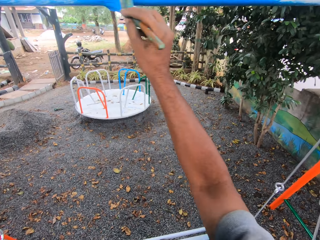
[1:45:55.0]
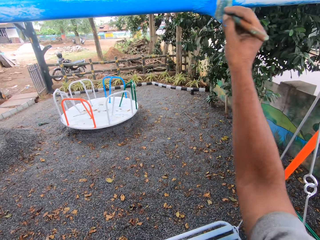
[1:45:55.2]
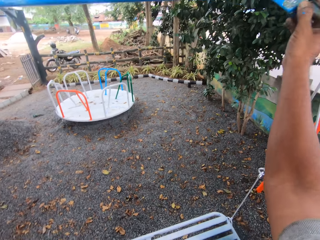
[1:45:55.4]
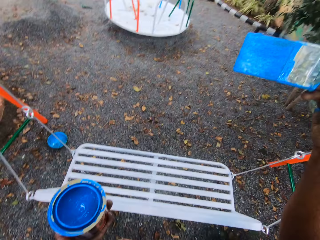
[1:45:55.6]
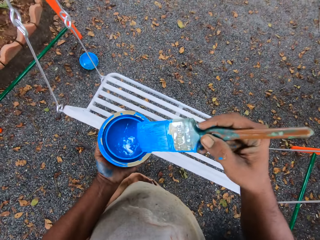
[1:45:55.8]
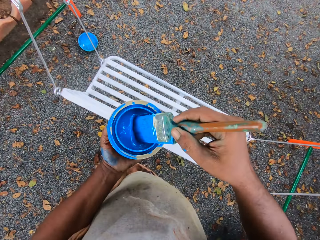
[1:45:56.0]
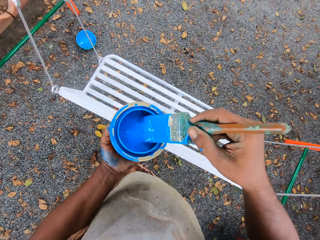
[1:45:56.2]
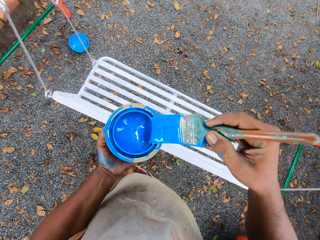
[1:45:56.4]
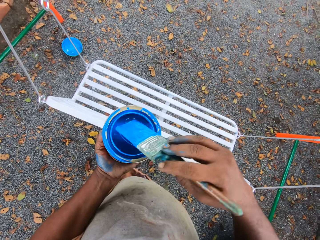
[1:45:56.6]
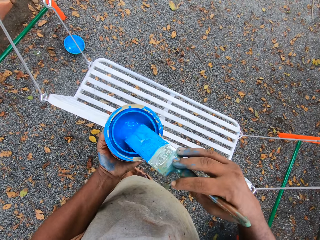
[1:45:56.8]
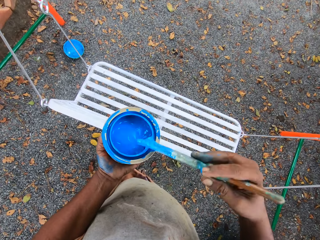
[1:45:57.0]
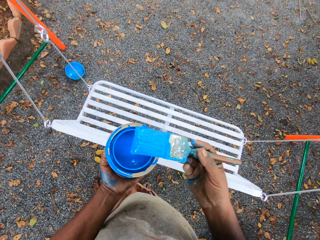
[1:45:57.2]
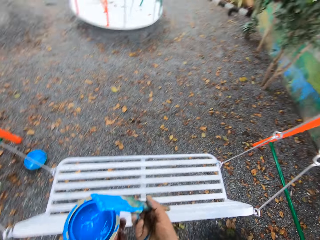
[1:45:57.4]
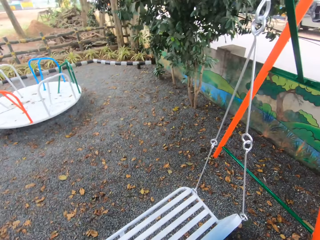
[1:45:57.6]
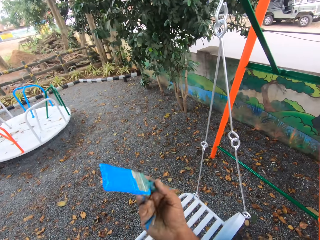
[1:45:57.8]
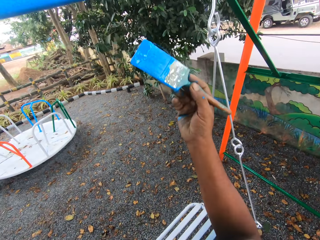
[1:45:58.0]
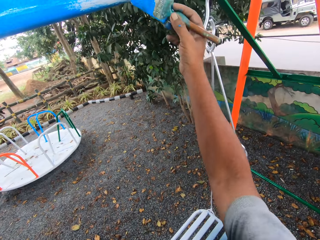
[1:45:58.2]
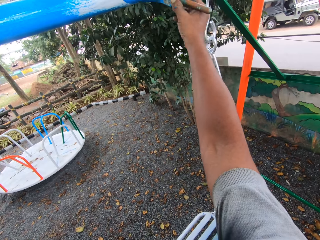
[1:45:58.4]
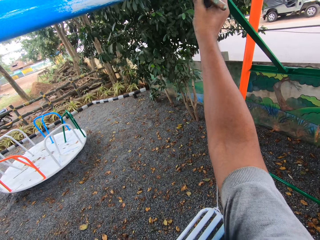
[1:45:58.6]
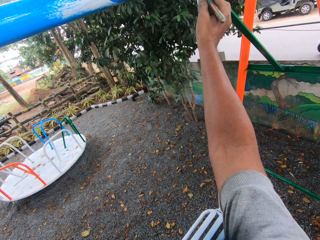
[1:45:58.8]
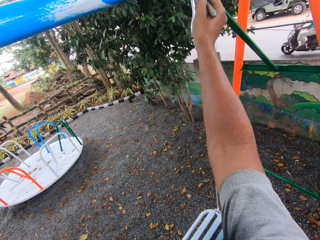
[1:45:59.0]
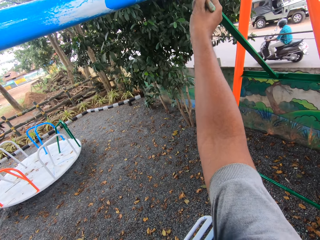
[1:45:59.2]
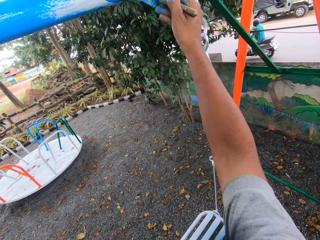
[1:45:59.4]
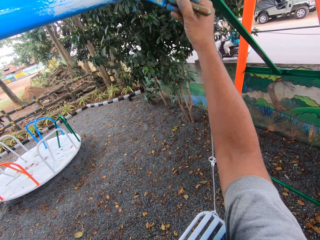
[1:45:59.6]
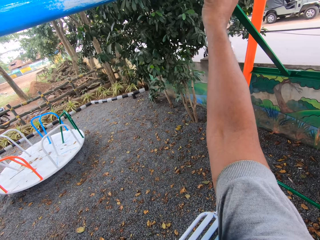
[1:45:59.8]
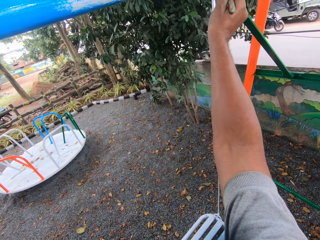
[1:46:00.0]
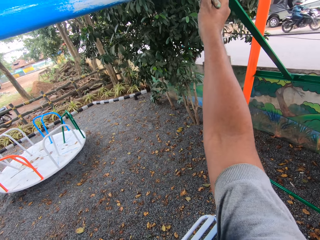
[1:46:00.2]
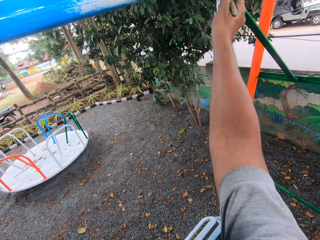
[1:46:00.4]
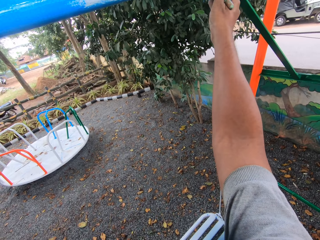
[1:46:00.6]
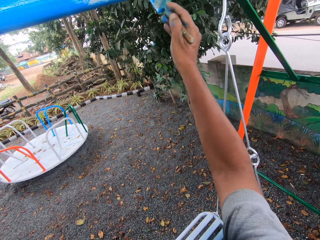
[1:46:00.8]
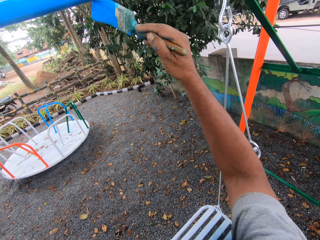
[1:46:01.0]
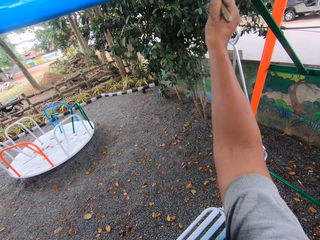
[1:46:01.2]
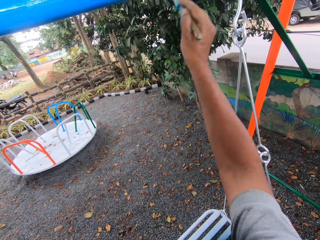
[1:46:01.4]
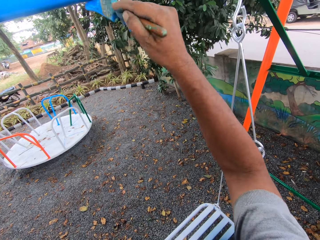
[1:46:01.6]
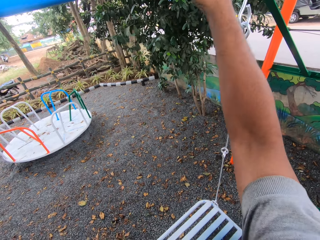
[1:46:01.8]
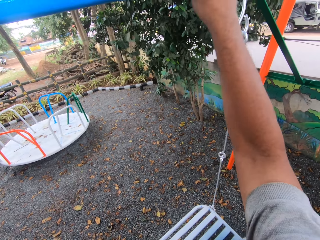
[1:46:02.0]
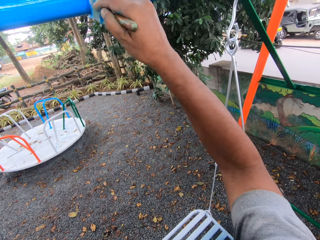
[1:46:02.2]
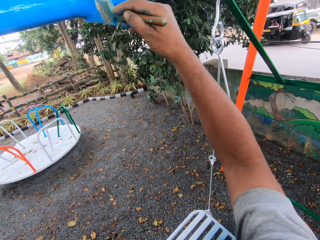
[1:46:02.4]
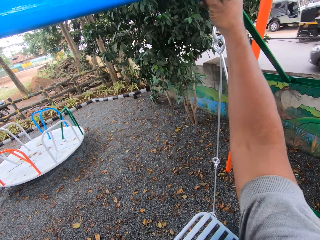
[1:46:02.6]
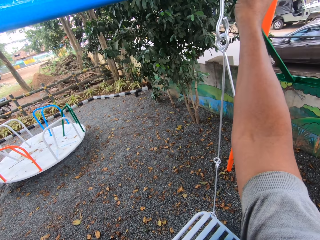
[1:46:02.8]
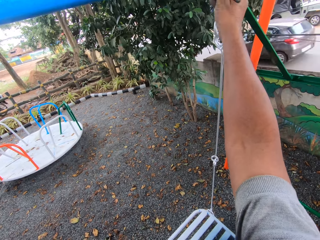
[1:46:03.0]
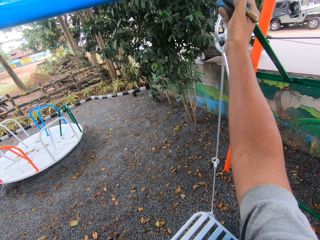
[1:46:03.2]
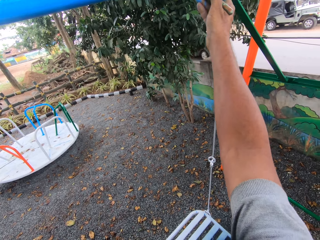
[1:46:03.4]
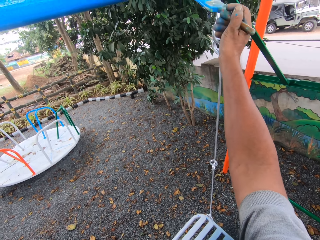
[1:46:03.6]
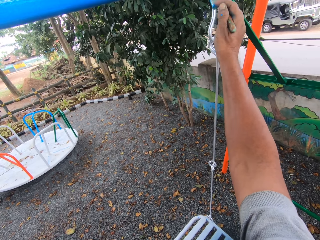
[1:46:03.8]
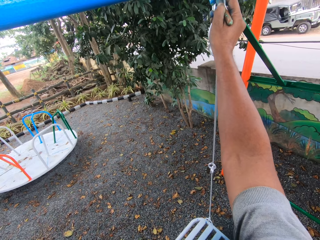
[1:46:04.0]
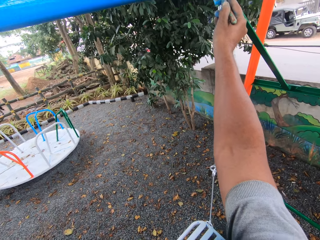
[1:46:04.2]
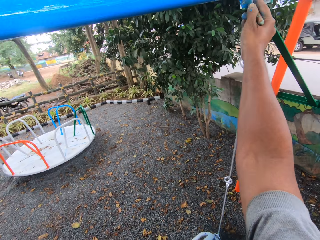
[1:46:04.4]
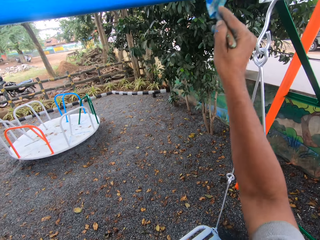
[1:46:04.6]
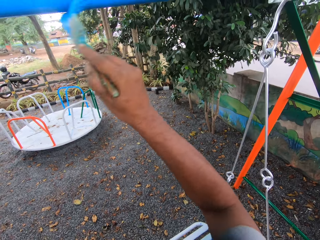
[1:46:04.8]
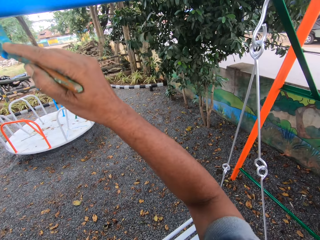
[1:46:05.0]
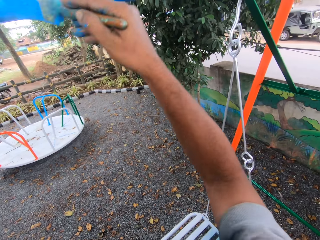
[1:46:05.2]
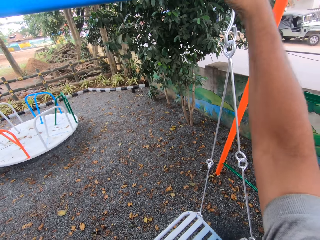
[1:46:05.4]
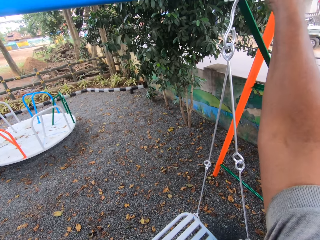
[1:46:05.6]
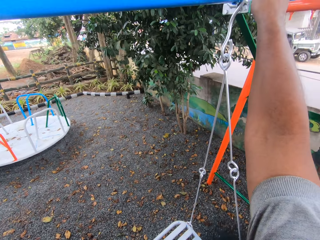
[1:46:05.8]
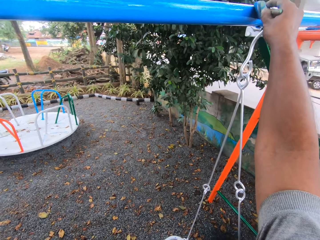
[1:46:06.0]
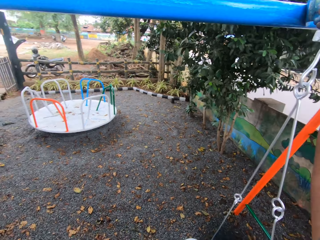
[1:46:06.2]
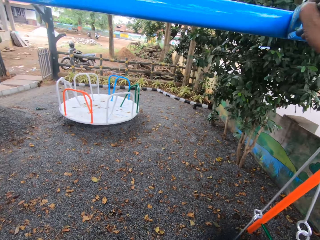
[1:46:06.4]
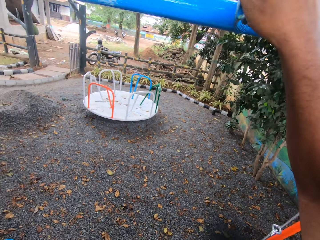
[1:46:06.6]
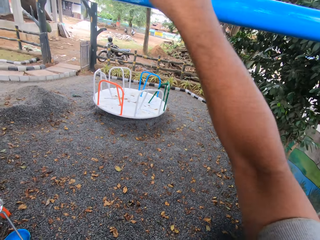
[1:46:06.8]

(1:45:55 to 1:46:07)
The camera wearer dips the paint brush in the paint with the right hand. They squeeze the brush. They apply paint on the top beam of the swing with the paint brush in the right hand. They look at the motorbike with the motorcyclist on the road. They apply paint on the top beam of the swing with the paint brush in the right hand.

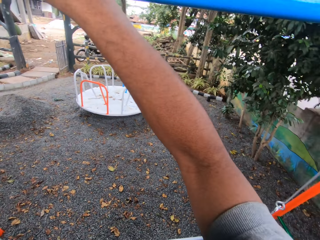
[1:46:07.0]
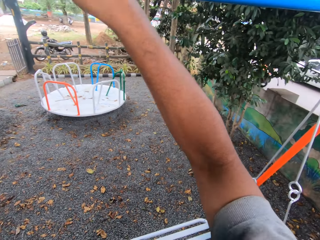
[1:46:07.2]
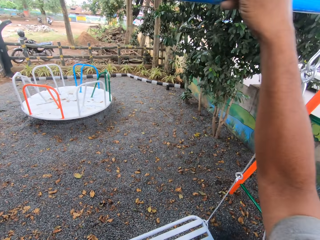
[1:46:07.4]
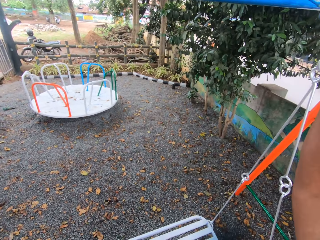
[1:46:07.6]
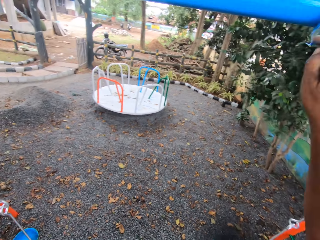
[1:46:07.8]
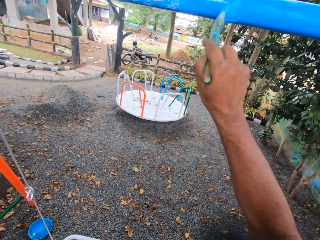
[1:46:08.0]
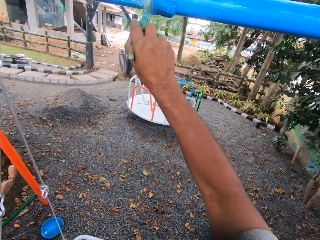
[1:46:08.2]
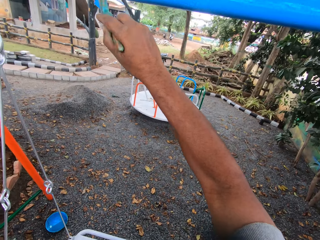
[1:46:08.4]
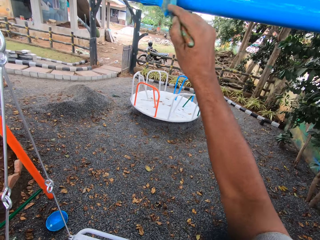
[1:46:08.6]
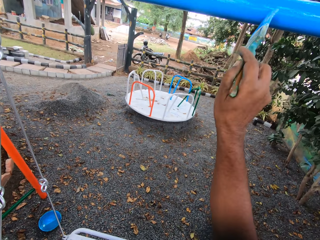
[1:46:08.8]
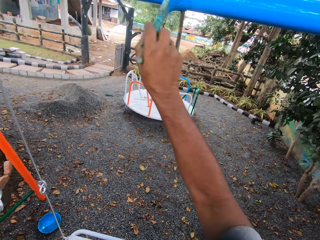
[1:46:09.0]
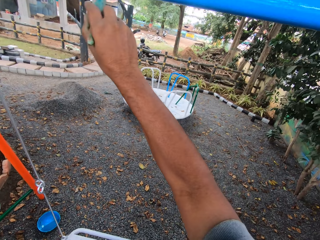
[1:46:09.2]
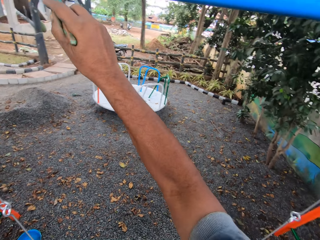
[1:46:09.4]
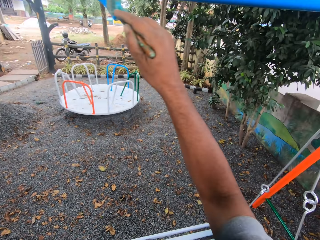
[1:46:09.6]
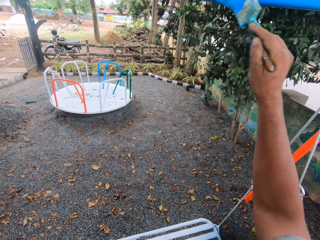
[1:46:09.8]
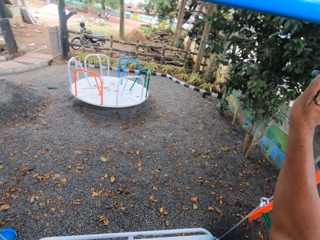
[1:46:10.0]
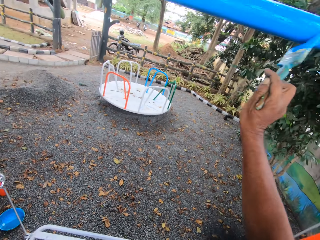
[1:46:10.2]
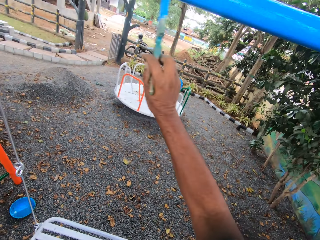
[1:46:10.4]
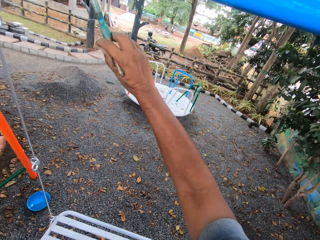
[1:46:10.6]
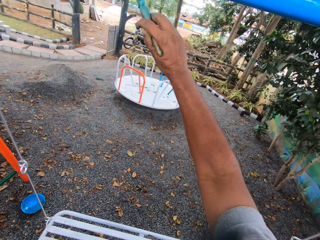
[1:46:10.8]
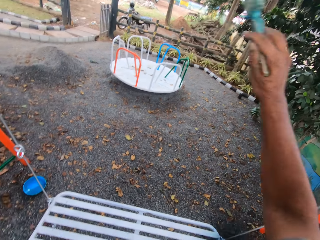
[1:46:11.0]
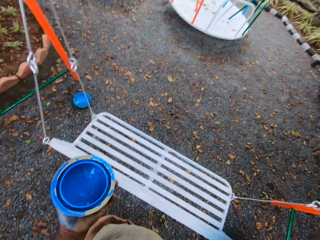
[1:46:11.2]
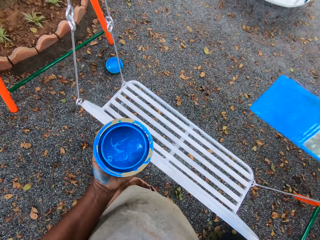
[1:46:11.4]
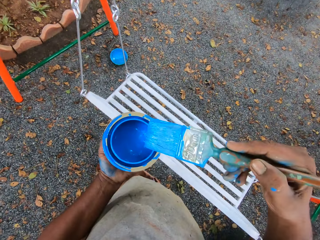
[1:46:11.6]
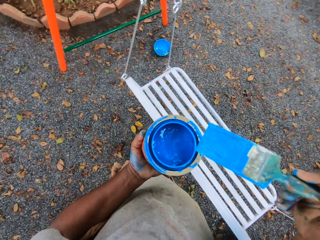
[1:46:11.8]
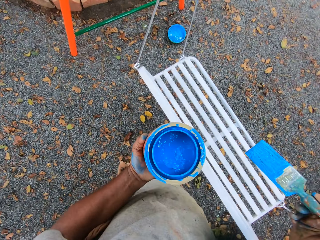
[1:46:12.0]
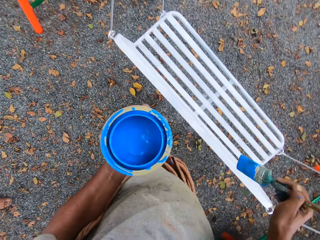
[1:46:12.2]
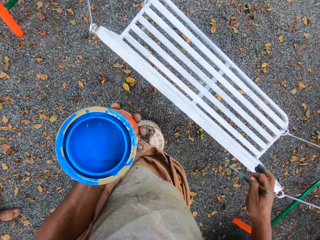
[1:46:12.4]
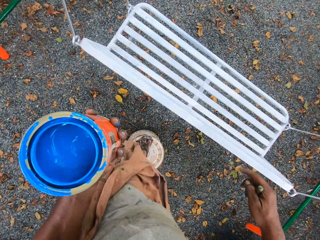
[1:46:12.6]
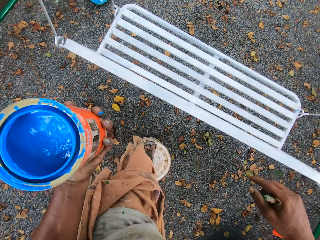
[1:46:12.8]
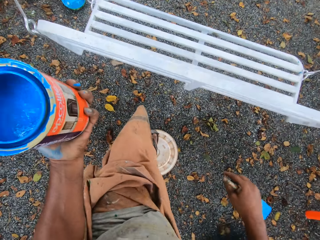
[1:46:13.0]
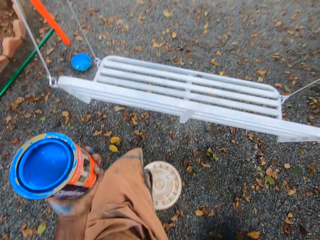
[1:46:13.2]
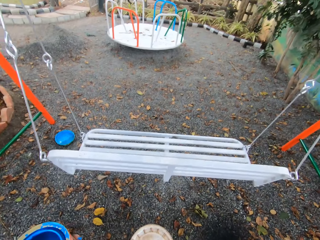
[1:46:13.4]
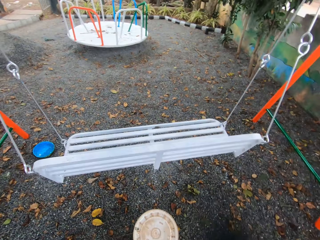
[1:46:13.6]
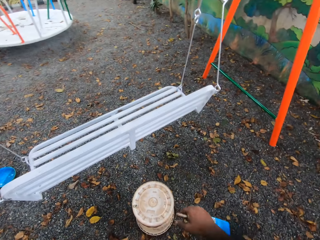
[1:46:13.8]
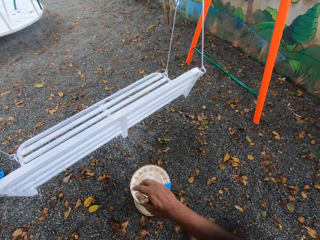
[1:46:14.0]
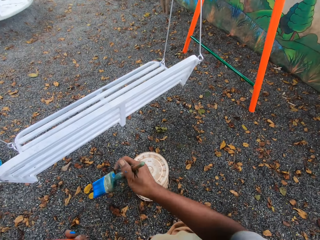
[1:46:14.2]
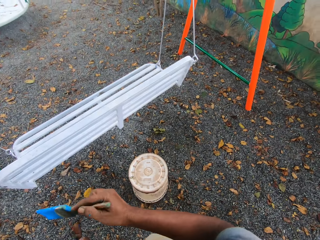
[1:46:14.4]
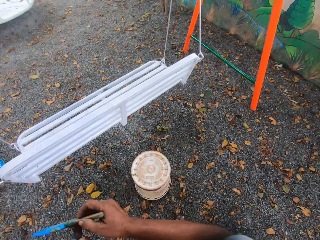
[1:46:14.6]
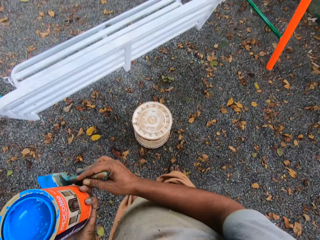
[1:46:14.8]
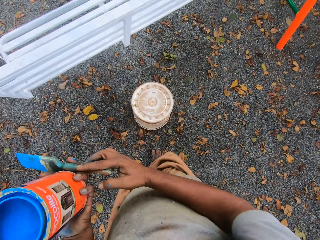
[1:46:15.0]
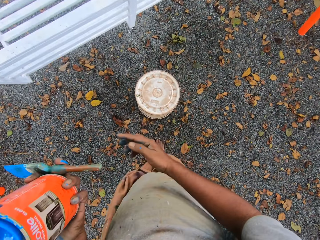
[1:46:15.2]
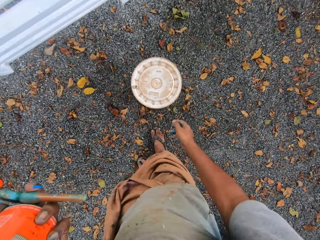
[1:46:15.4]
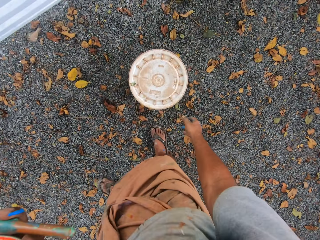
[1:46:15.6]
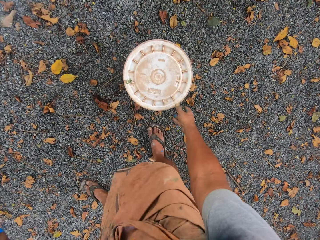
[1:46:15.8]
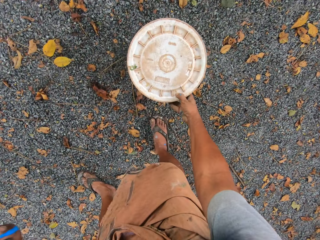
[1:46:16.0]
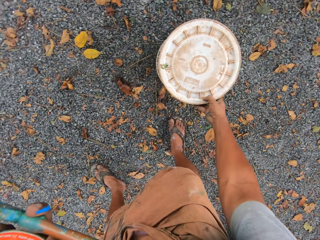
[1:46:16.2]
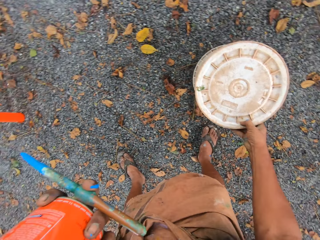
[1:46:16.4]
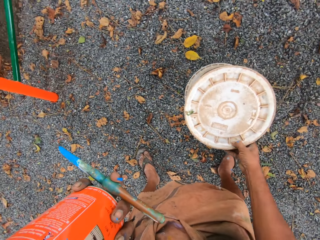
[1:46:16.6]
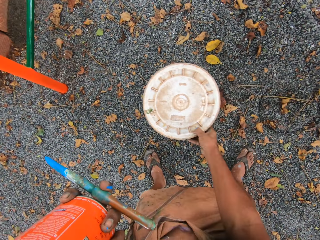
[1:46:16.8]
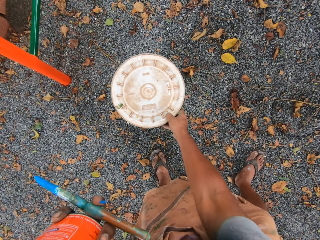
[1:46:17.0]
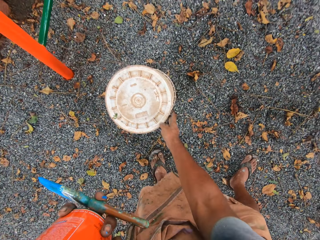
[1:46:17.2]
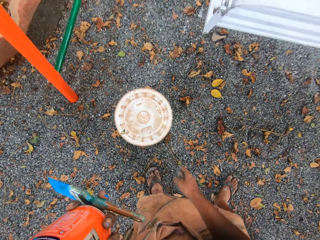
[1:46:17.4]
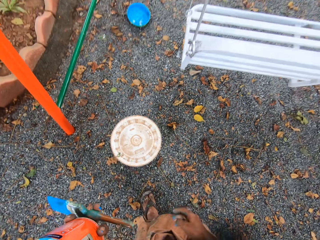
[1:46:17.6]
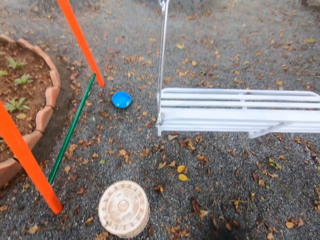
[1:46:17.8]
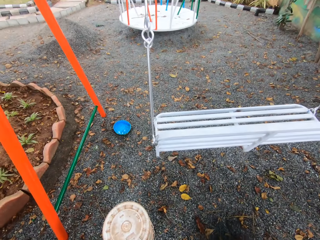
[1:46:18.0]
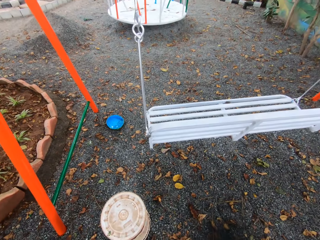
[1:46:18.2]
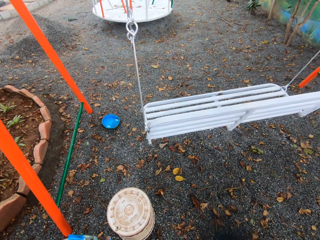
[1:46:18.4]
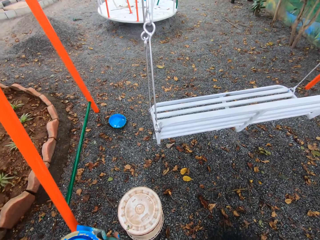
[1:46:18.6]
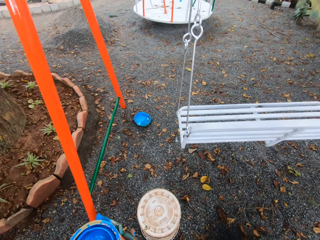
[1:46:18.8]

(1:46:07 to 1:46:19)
The camera wearer dips the paint brush in the paint can. He steps down from the pail. He passes the paint brush to his left hand from his right hand. He moves the pail on the ground to the left side with the right hand.
